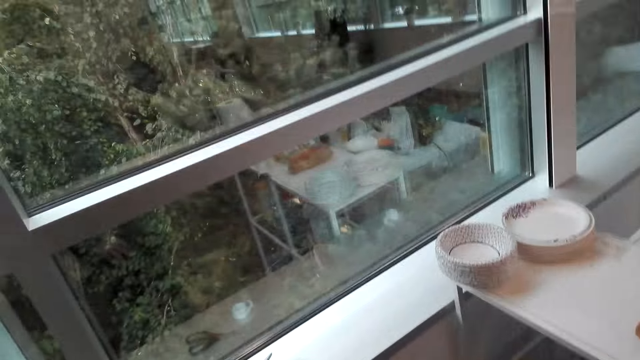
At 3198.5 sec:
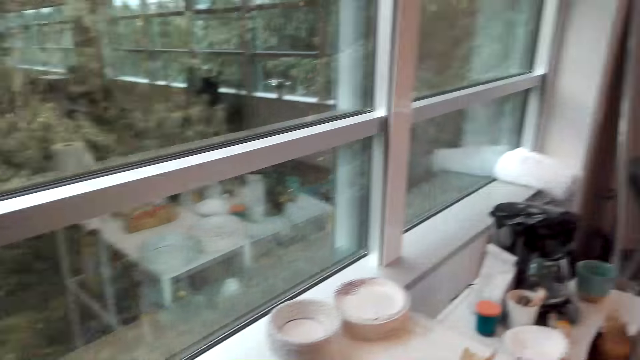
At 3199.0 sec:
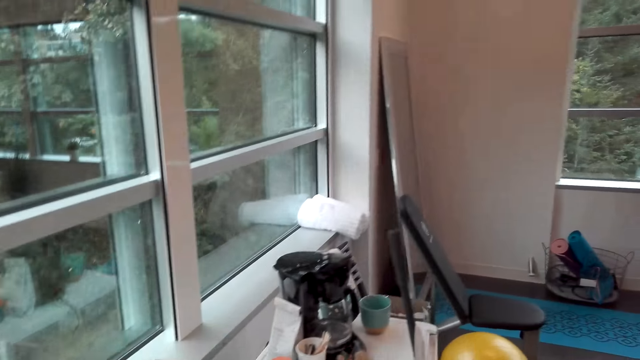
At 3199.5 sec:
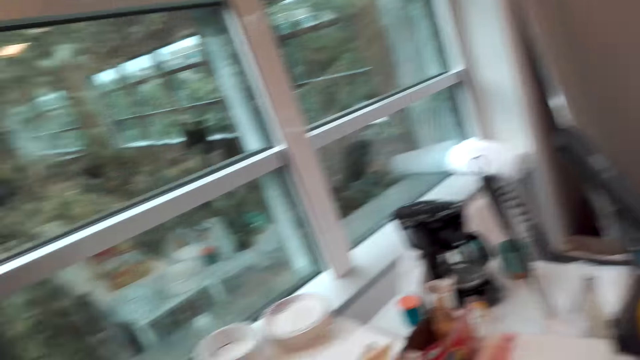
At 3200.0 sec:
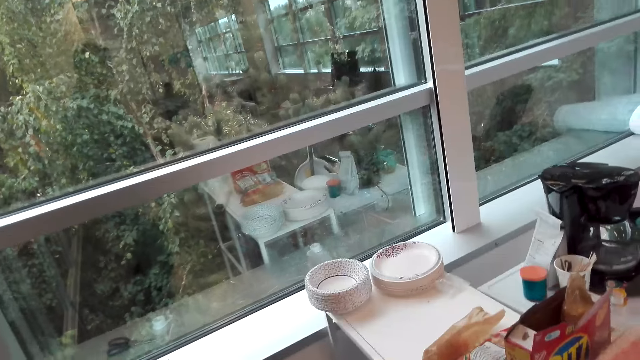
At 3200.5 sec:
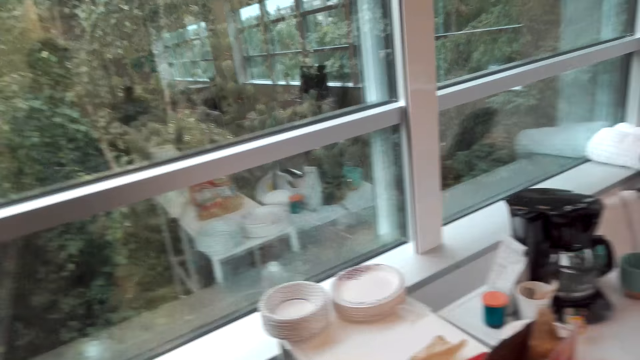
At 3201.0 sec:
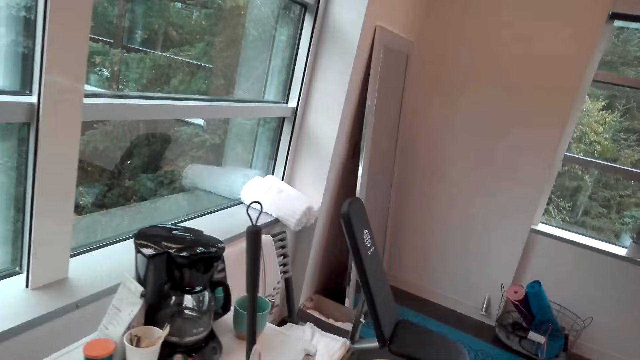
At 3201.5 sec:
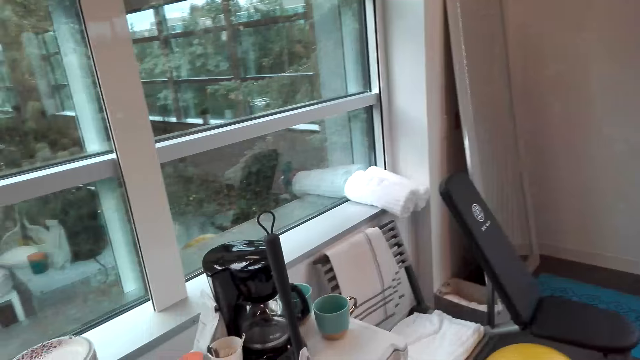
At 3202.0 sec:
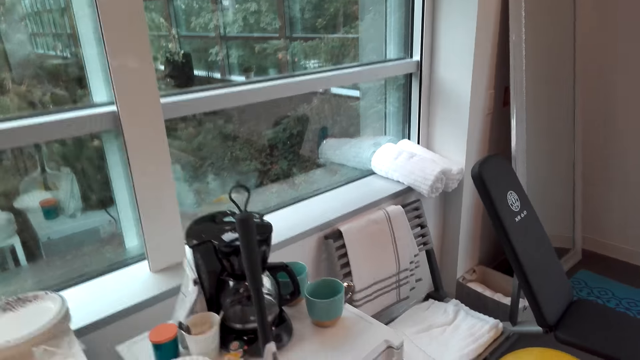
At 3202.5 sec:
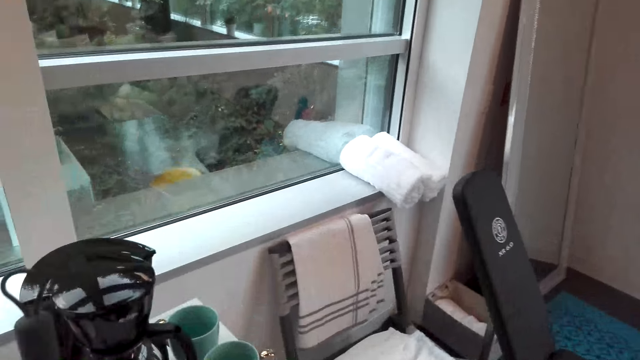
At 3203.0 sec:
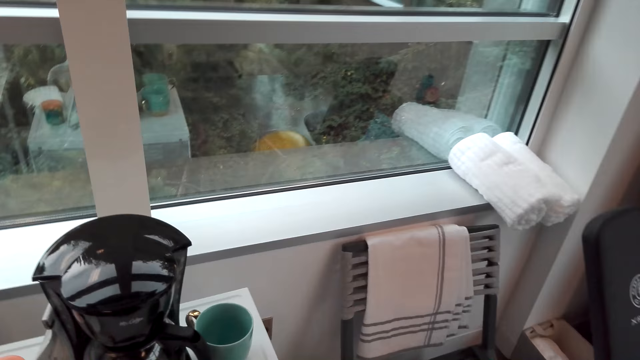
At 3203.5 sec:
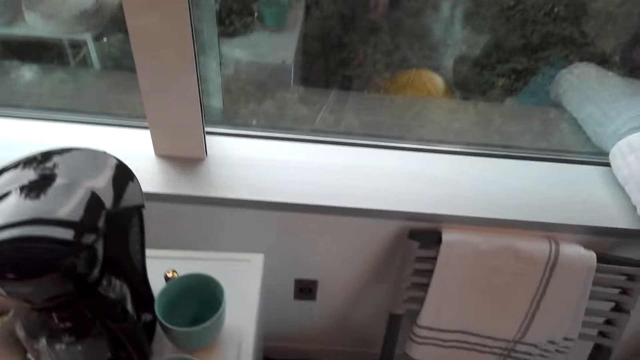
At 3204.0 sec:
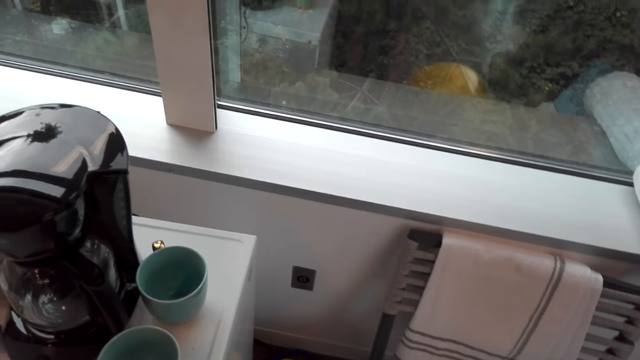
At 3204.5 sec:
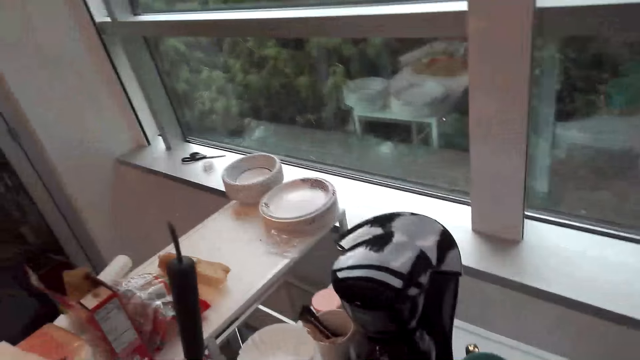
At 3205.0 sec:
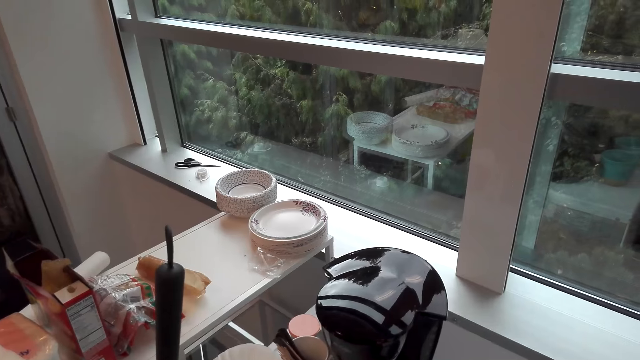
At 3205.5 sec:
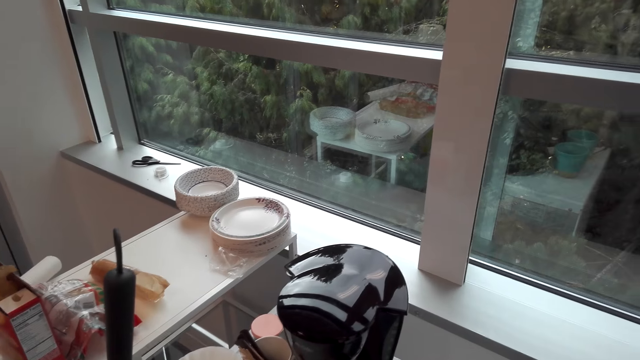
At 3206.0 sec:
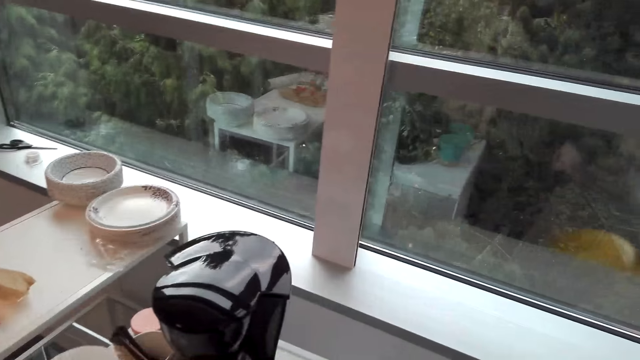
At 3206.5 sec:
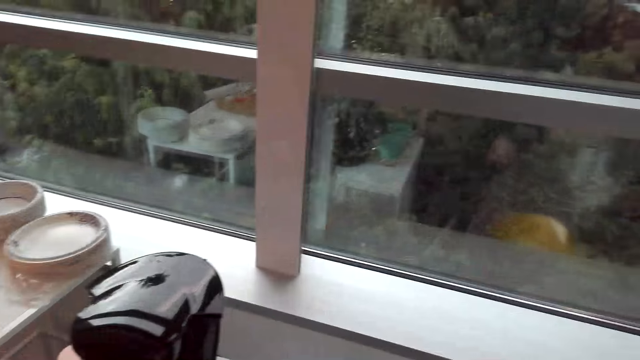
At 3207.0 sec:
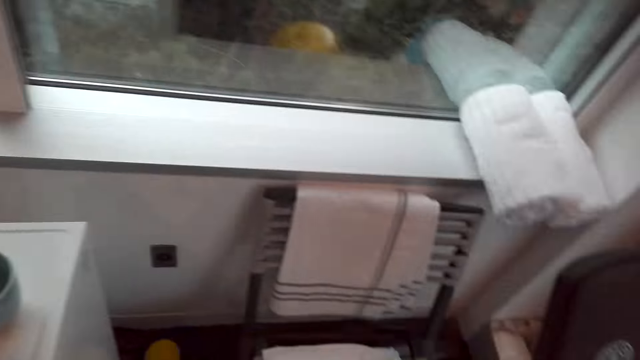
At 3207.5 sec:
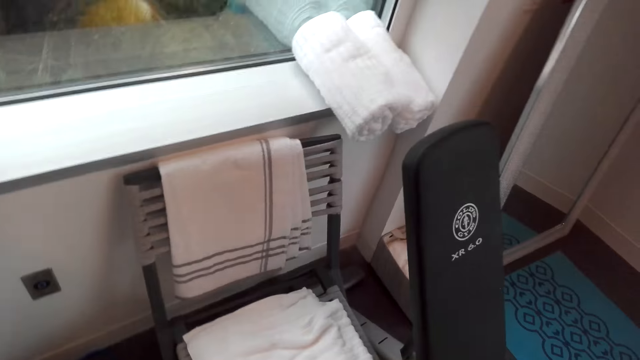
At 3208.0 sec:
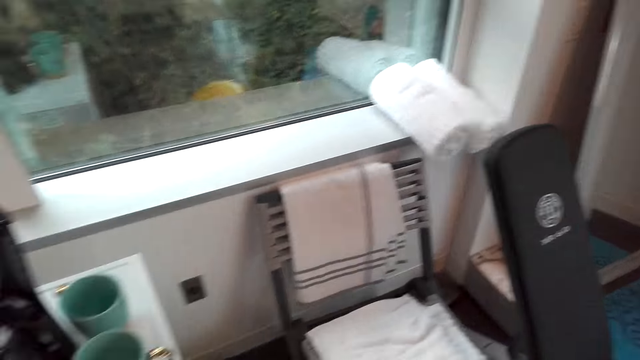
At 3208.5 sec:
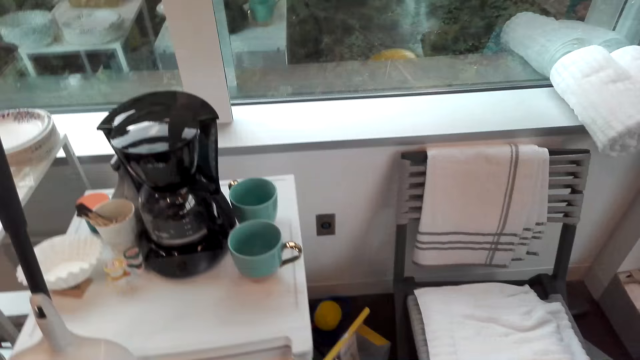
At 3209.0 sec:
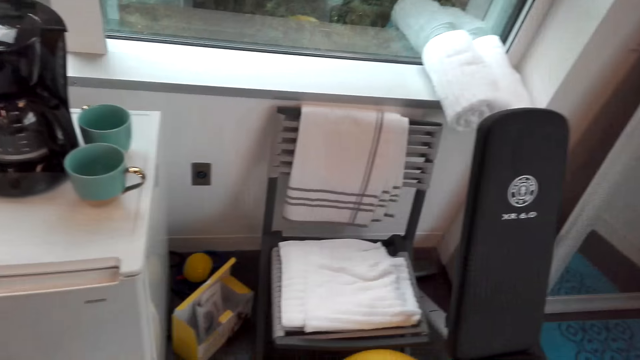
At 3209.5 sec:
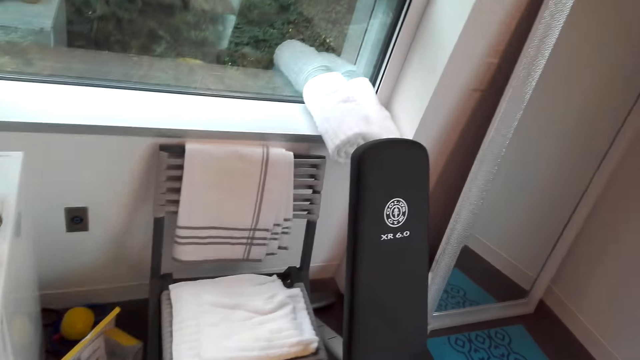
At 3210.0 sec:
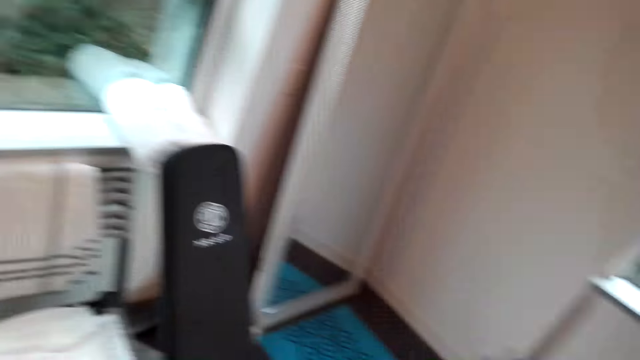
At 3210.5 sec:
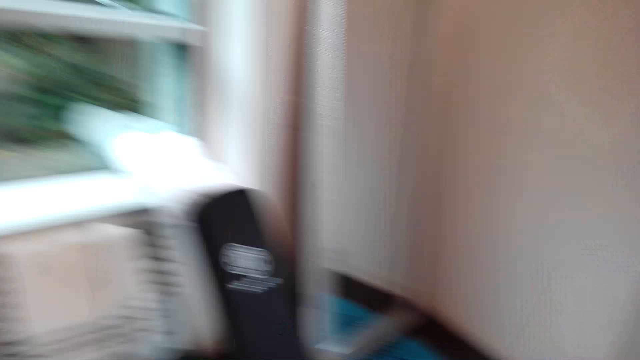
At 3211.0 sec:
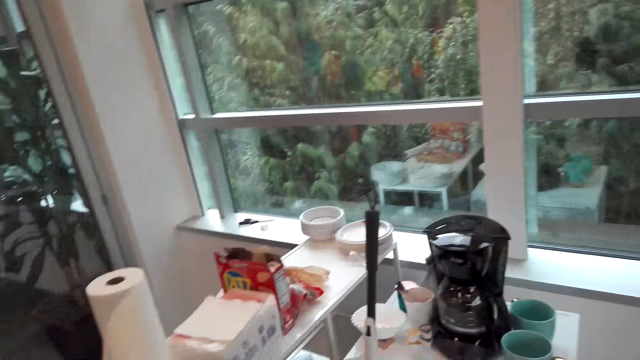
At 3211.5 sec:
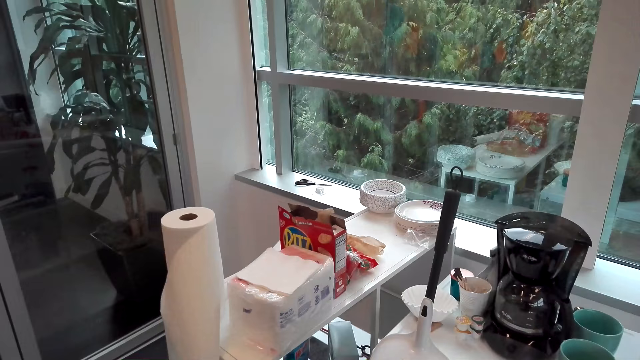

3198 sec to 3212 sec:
The camera wearer looks at the table. They move beside the table. They touch the coffee maker. They look around the house. They move in the house.

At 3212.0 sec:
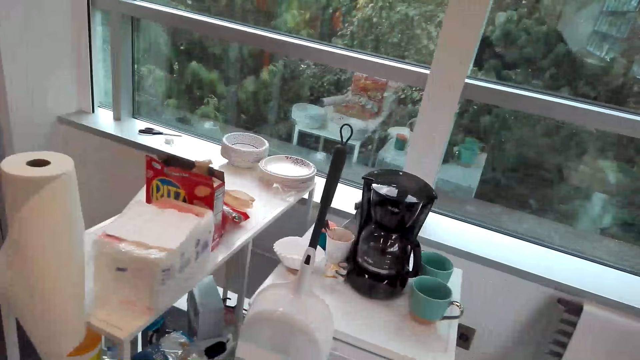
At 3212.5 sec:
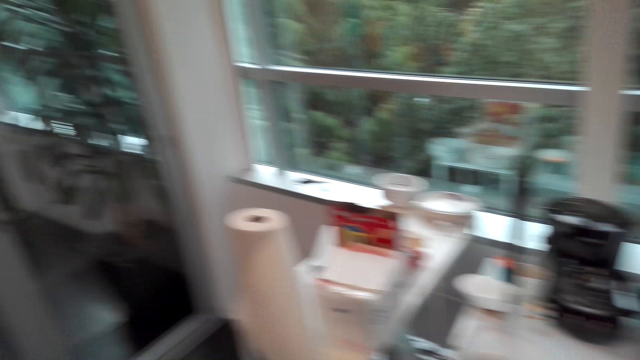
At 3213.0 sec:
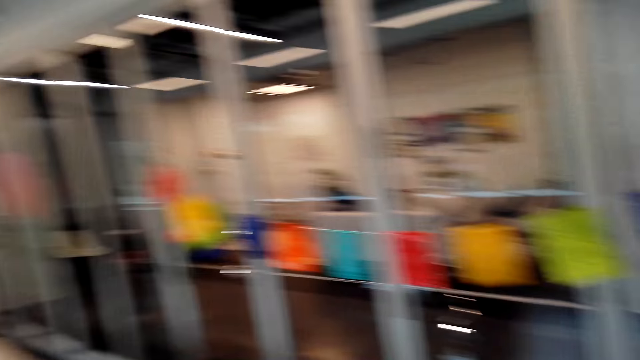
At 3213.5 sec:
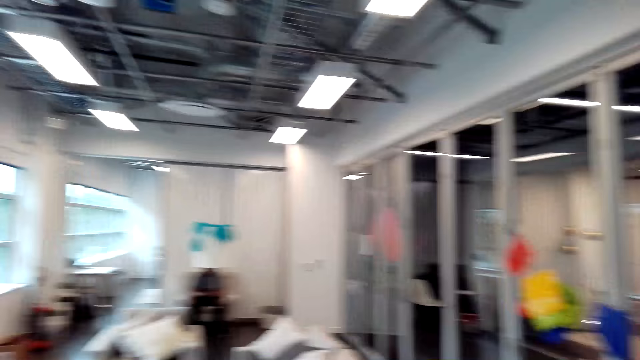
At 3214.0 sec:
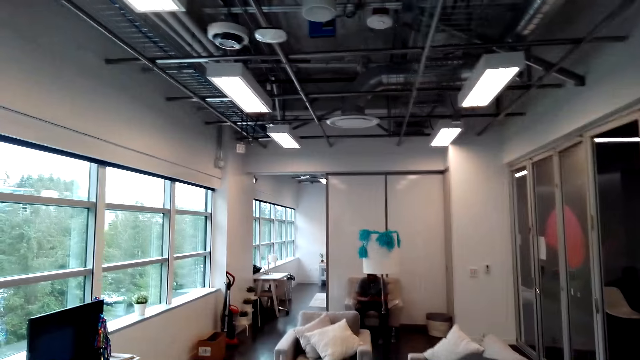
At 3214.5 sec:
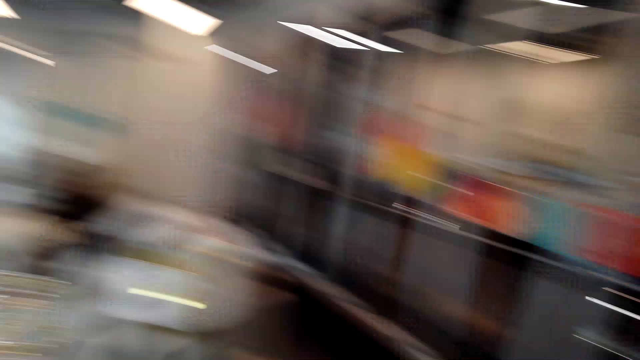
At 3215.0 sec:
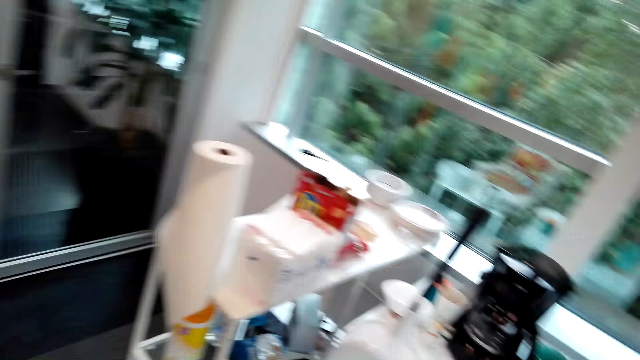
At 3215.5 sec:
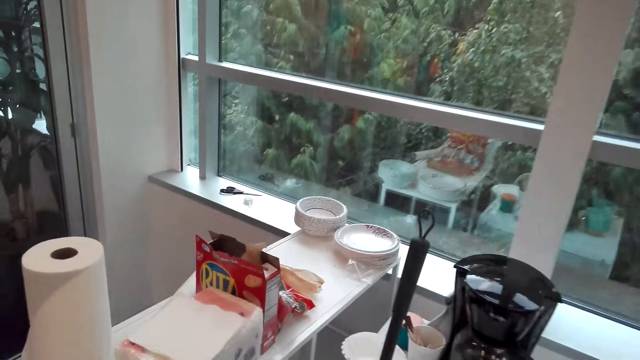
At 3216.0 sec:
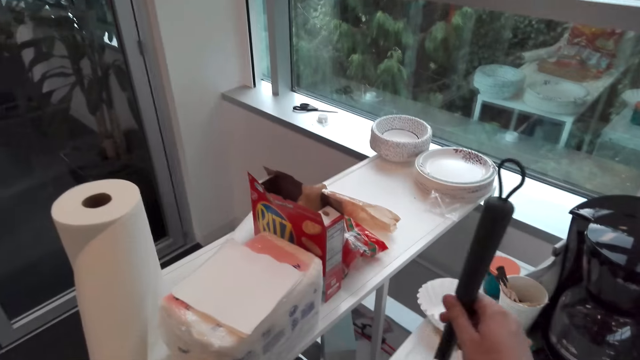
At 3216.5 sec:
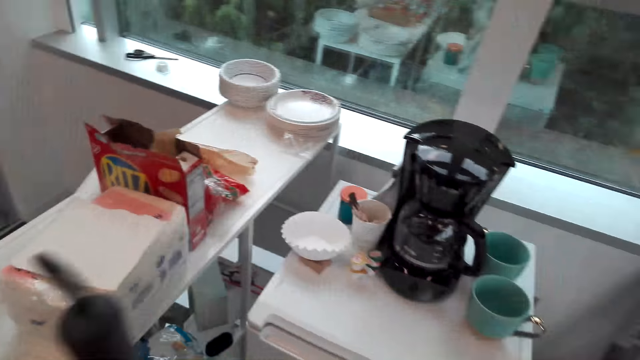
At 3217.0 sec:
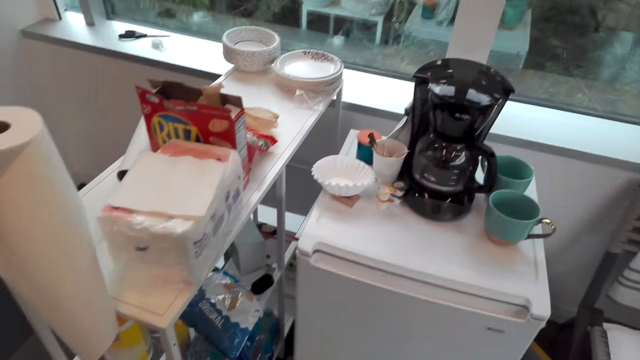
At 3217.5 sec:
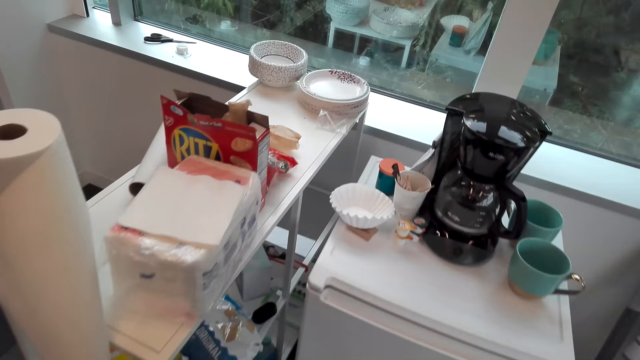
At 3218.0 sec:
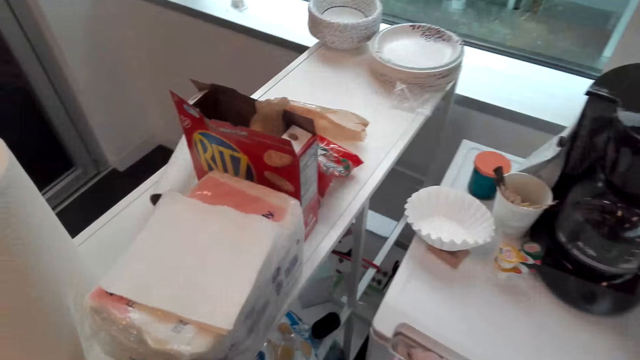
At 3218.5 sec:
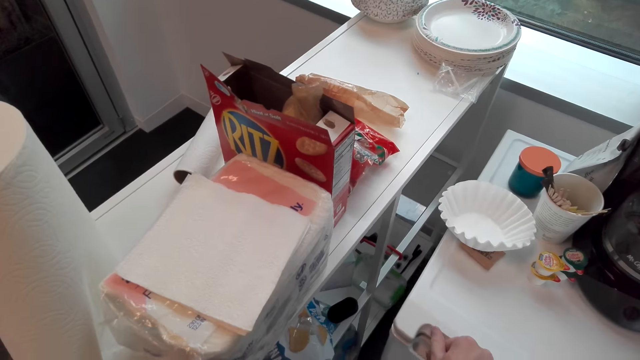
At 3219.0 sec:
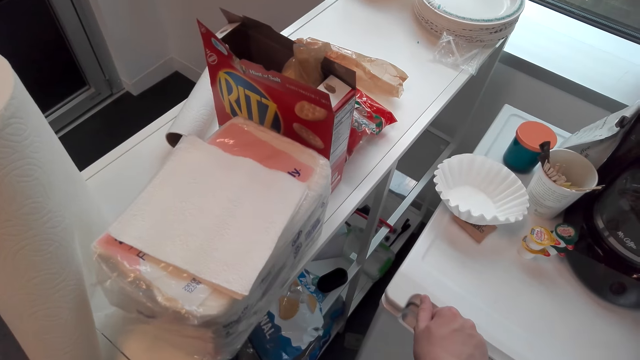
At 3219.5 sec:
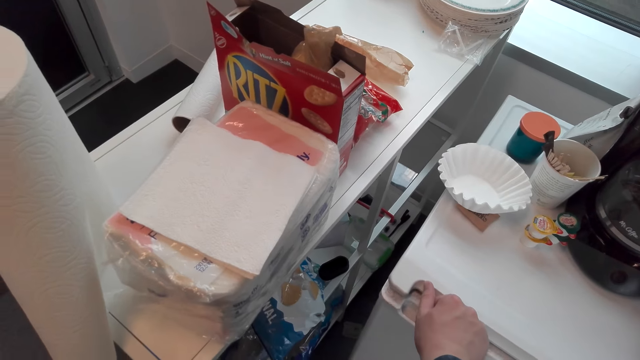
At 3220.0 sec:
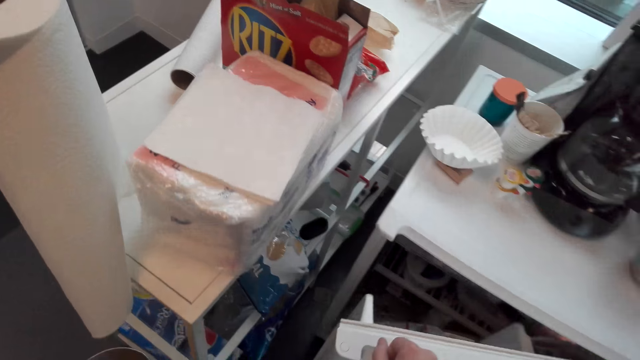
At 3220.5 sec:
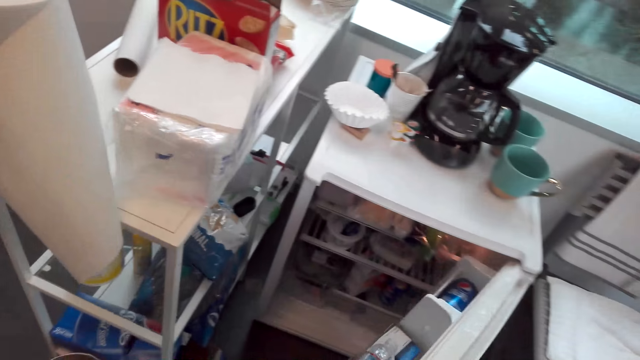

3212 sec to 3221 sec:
The camera wearer looks around the house. They take a dust pan. They open the fridge.
